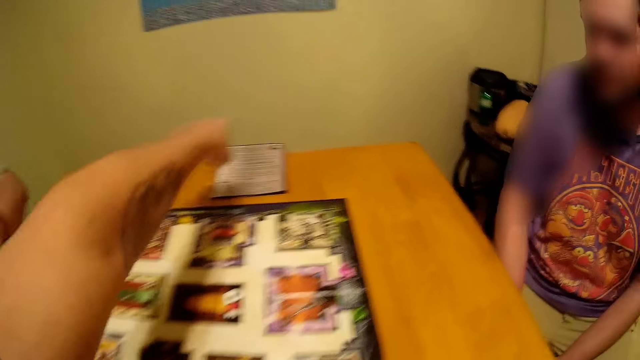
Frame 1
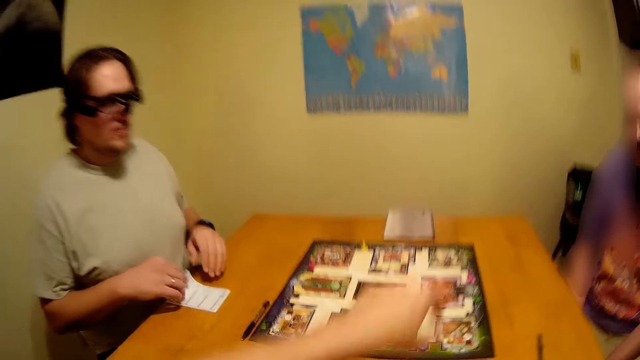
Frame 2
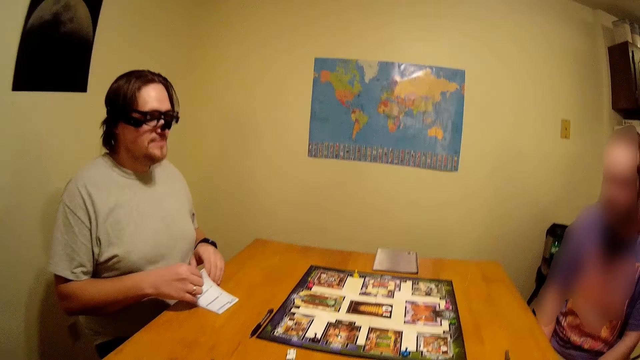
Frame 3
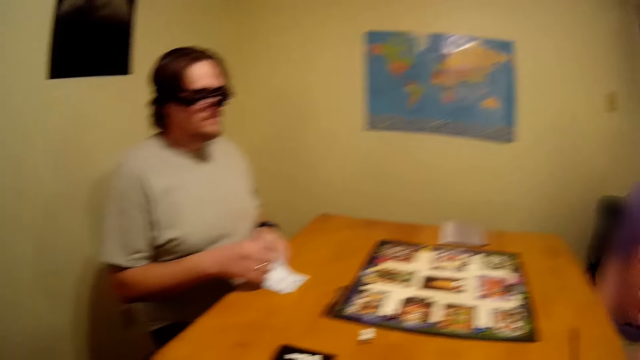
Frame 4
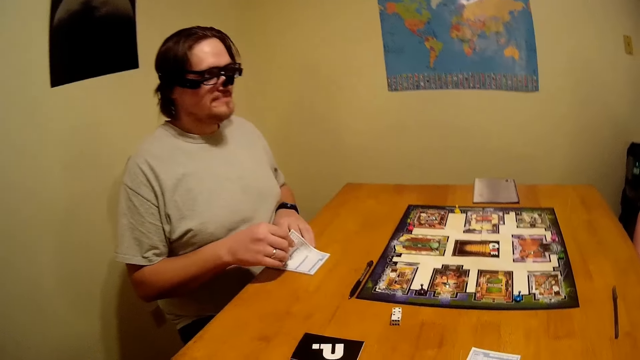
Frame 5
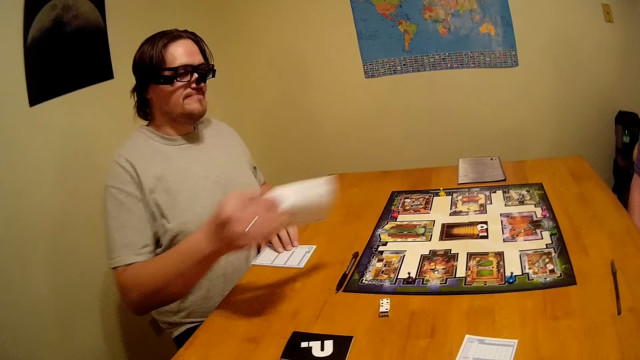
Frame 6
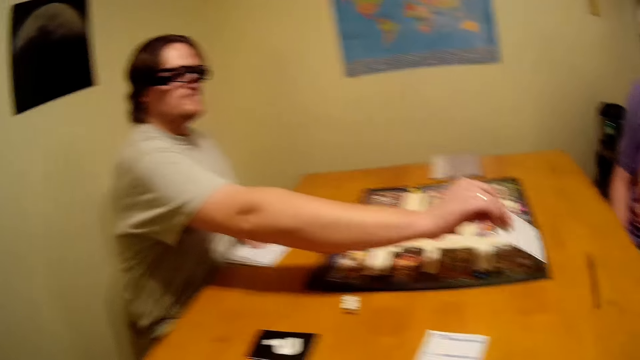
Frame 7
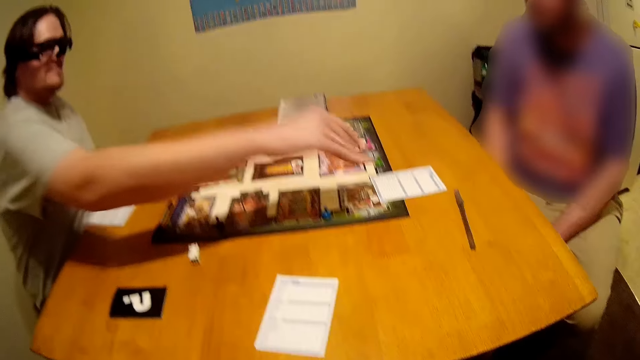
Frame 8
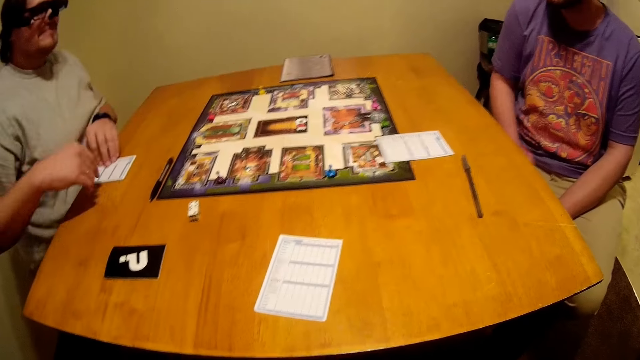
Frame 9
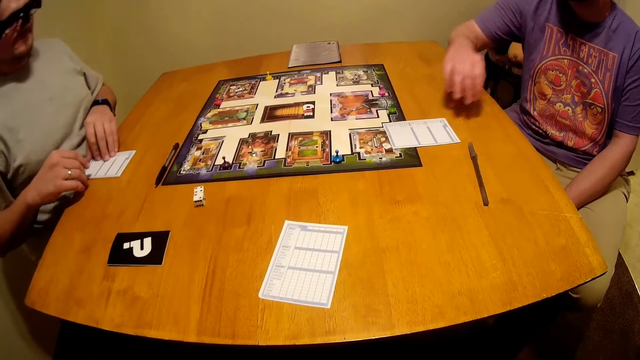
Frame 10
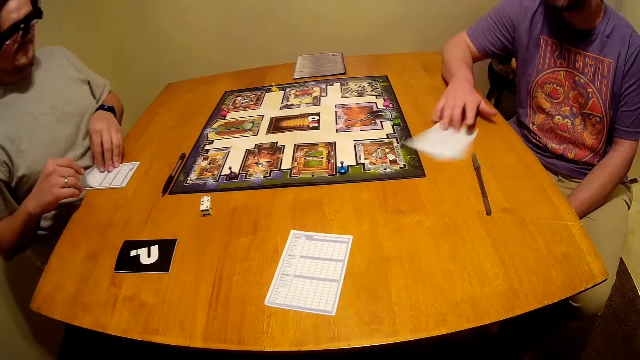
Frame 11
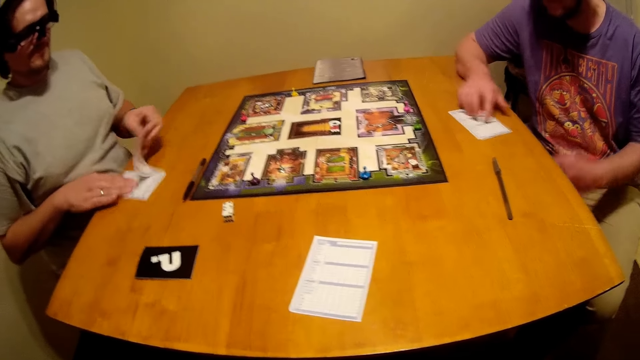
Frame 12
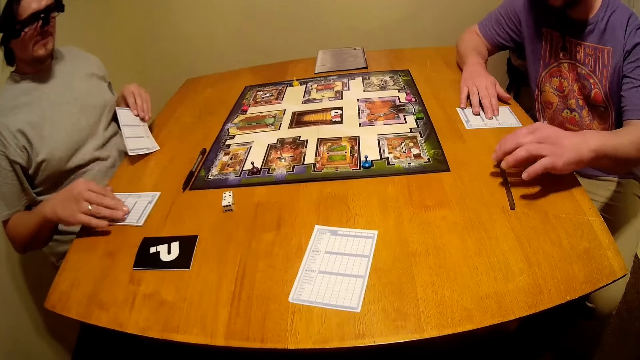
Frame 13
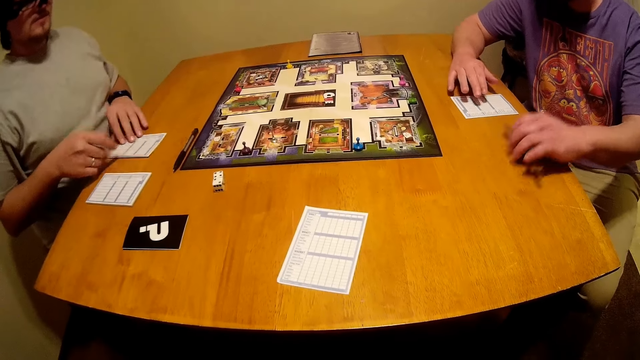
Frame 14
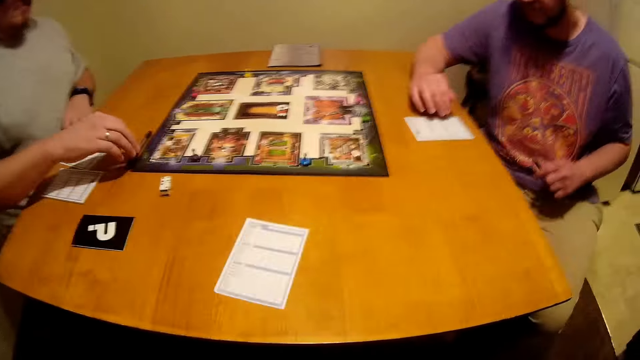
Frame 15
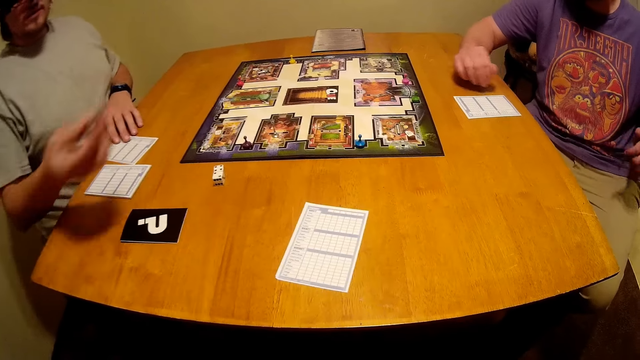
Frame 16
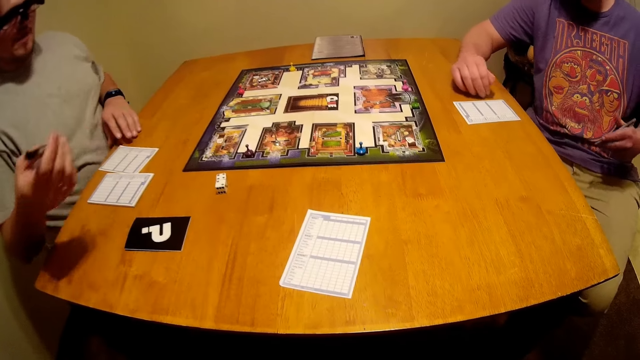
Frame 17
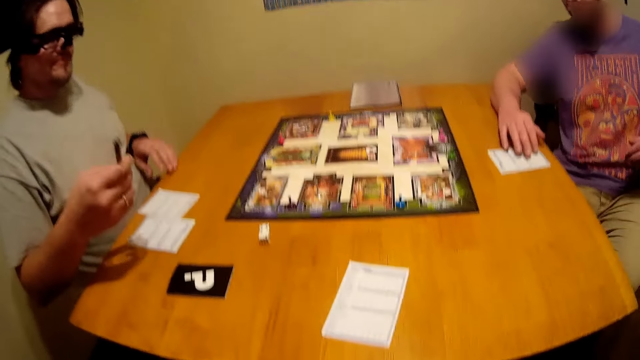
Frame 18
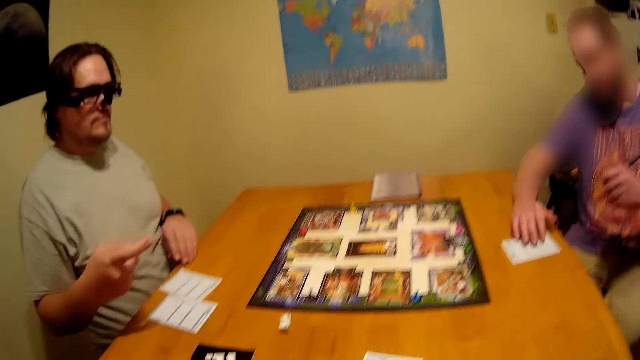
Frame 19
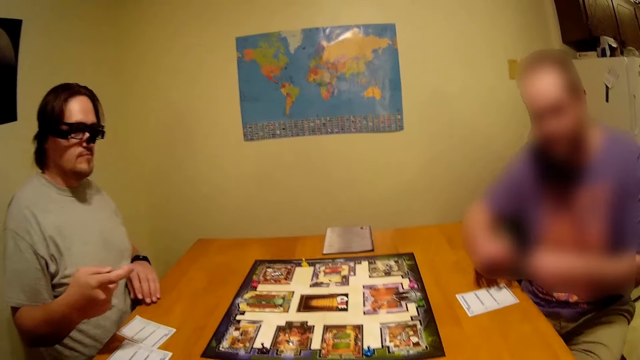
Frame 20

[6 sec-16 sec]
The camera wearer moves backwards and looks around. A man cuts a paper from the booklet and puts the paper on the table. Another man moves a paper on the table. The first man takes a card on the table. The first man cuts a paper from the booklet and moves the booklet on the table. The other man picks up a pen on the table. The first man puts the paper on the table and picks up a pen on the table. The first man moves hands around. The other man moves around.

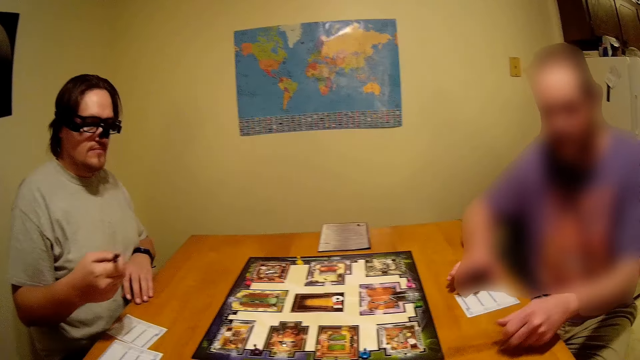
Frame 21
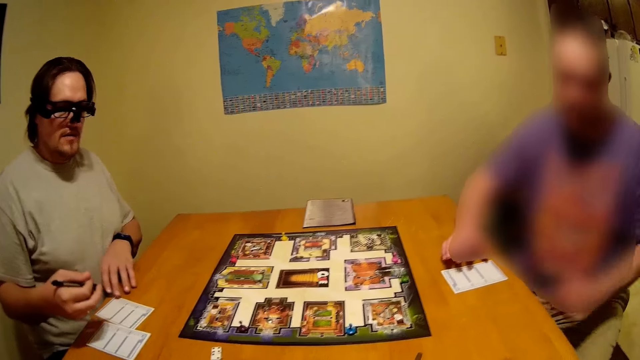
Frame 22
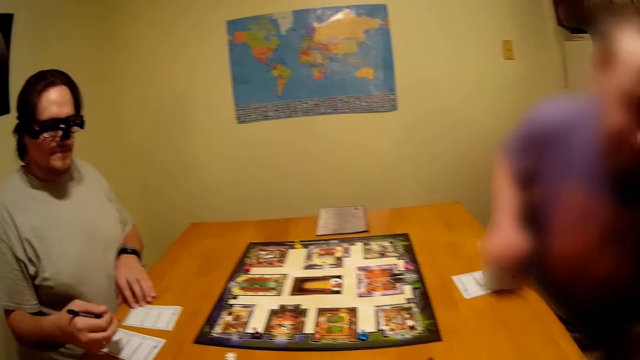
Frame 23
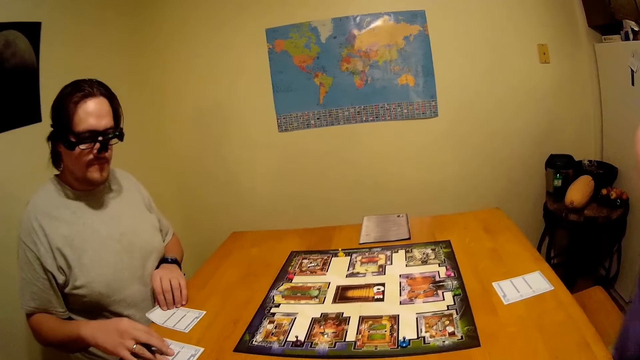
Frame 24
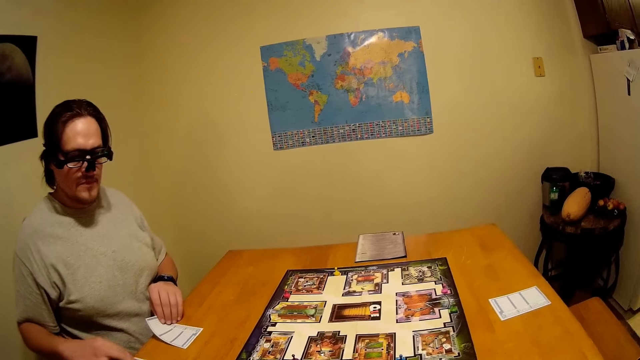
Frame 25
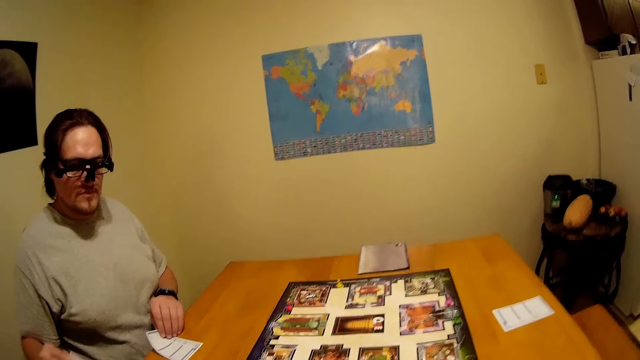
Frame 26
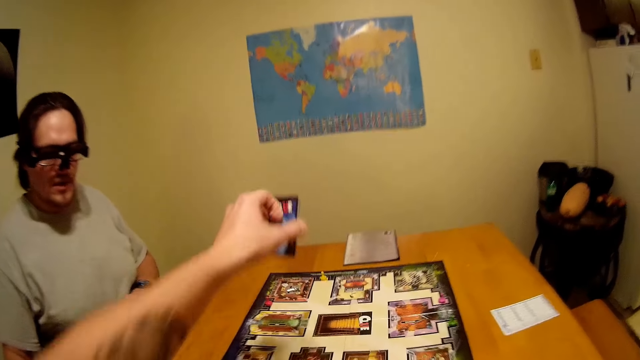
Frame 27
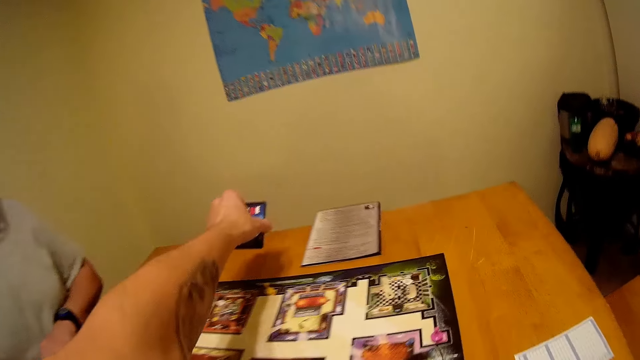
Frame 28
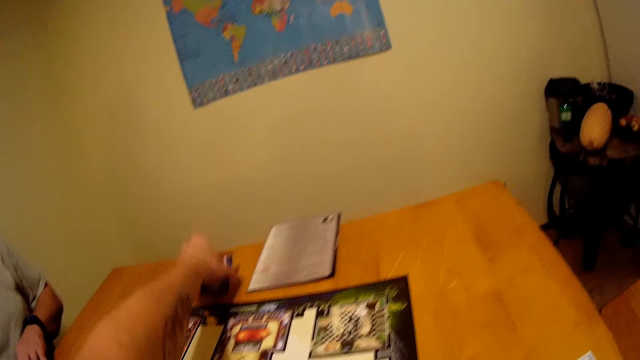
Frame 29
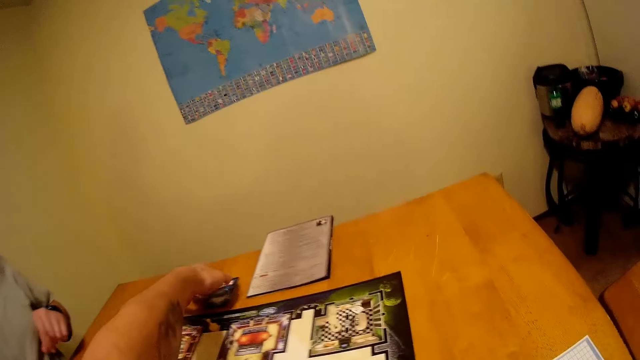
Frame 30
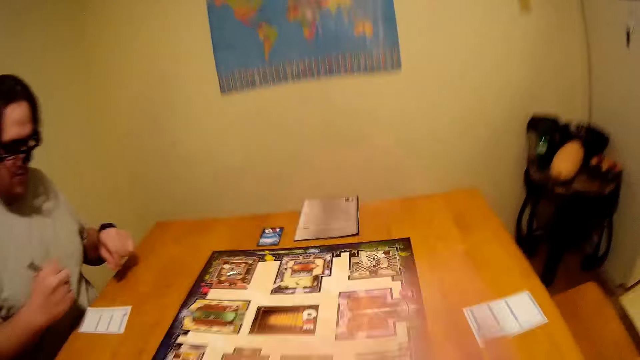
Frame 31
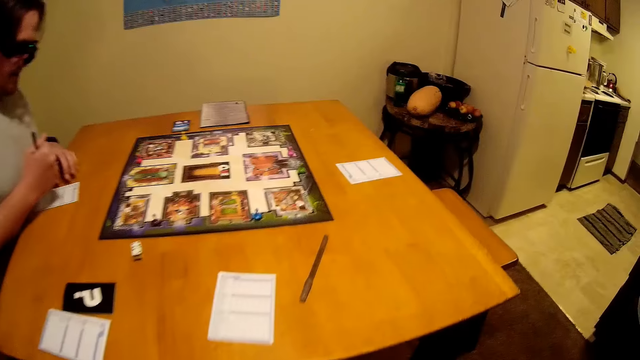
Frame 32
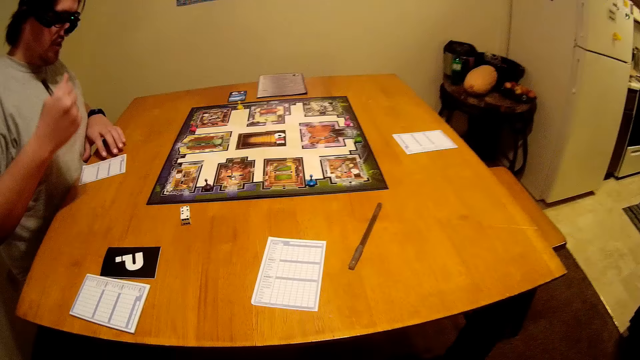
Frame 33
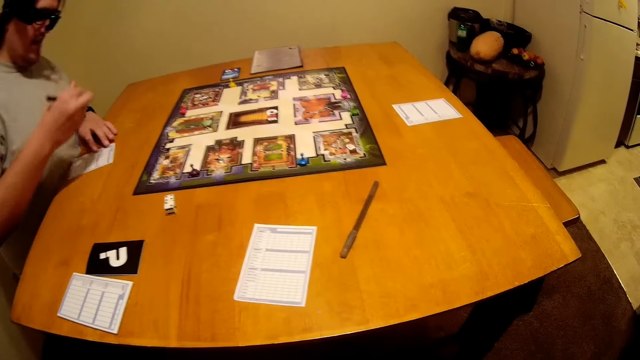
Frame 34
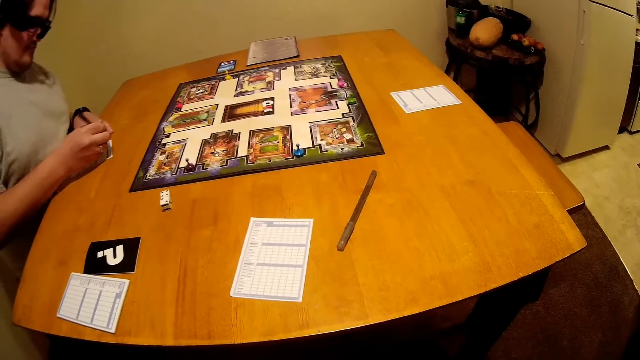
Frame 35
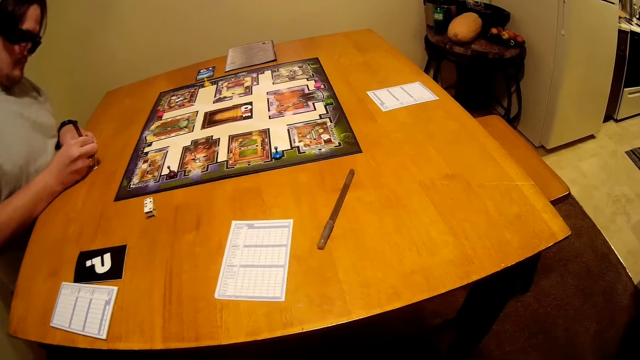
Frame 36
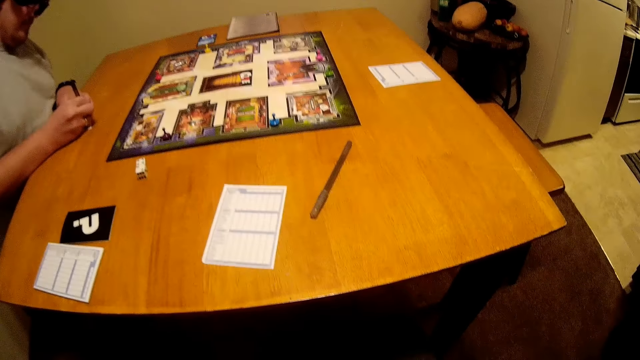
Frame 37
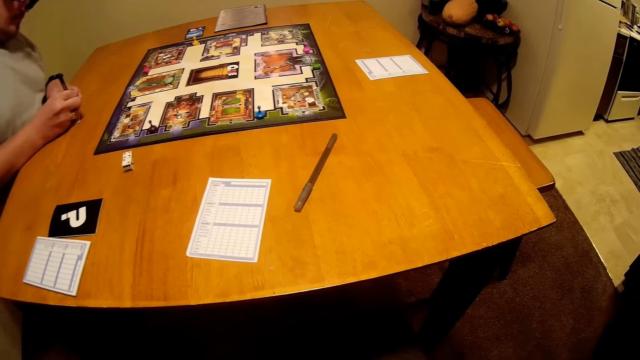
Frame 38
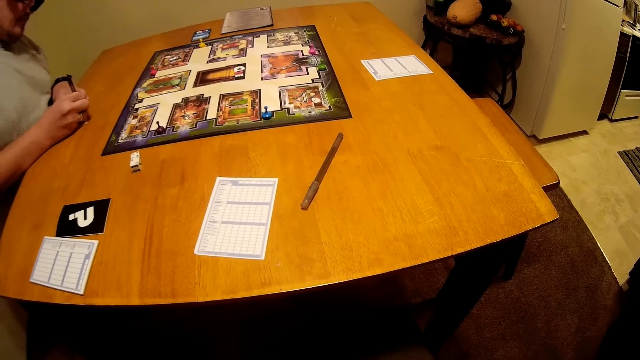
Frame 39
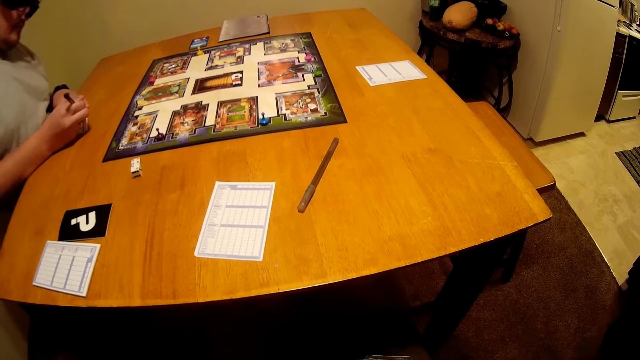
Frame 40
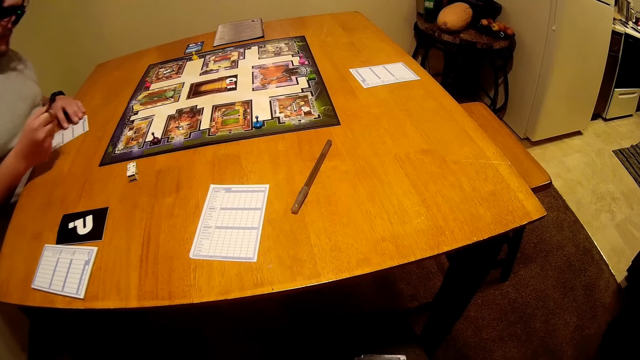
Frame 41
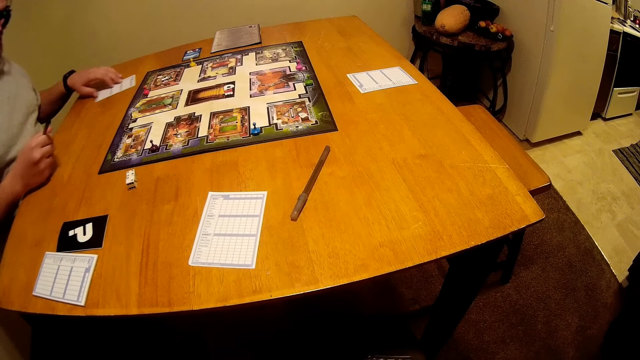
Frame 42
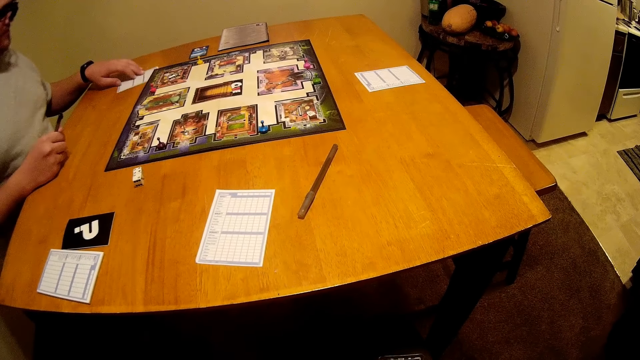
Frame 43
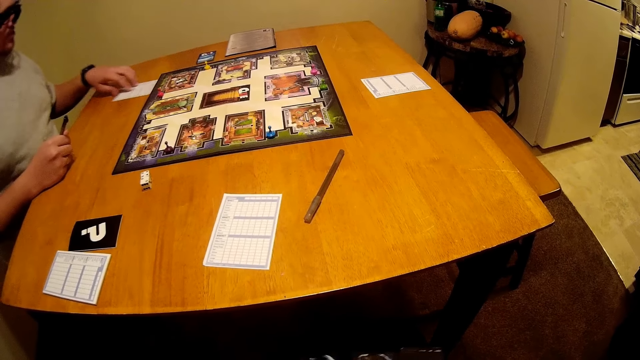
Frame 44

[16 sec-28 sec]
A man puts a pen on the table and stands up. Another man moves a paper on the table and moves a booklet on the table. The camera wearer stretches hand. They put a card on the table and write something on the card. They move backwards. The other man moves around. The camera wearer looks around. The other man shakes hand, writes on the paper with a pen and moves the paper on the table.
